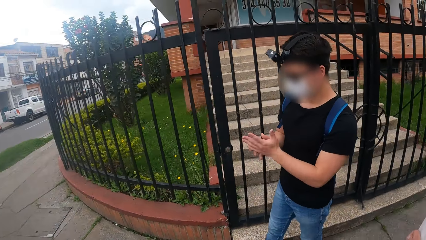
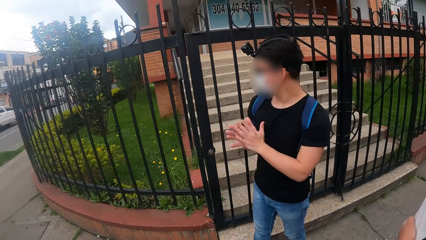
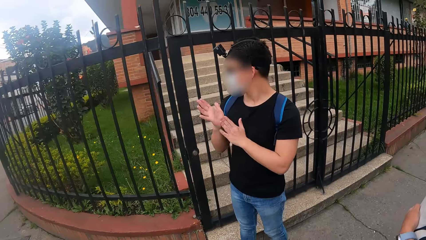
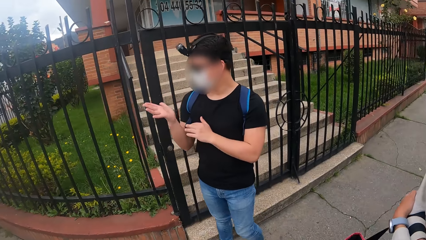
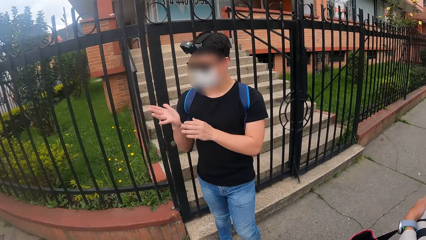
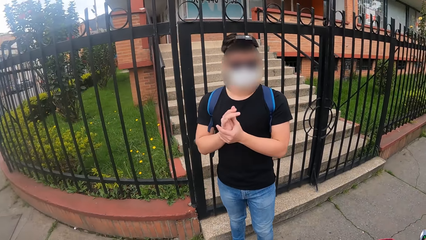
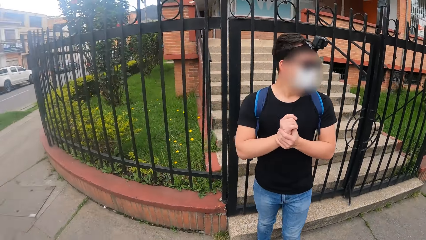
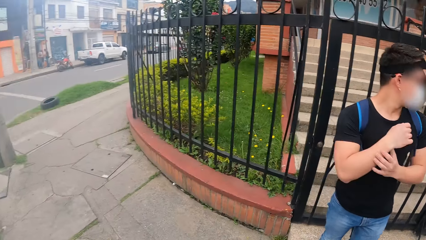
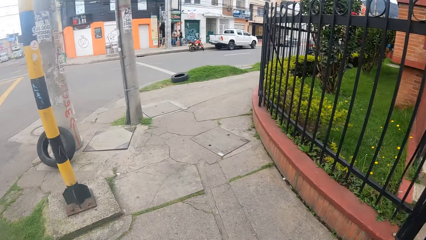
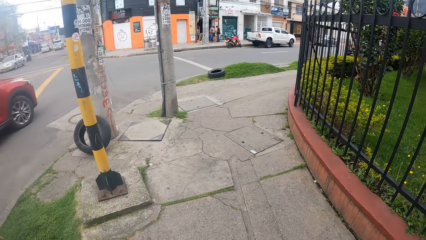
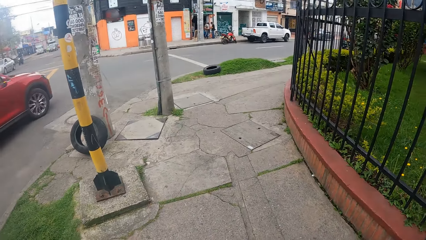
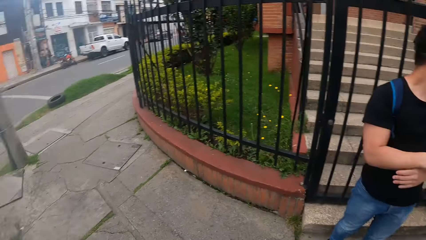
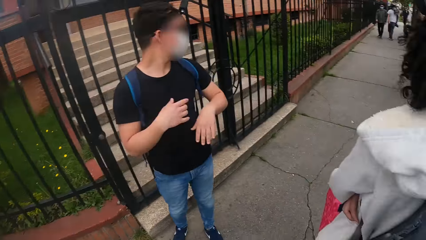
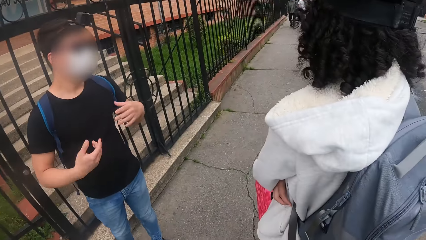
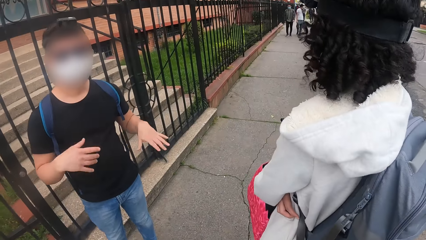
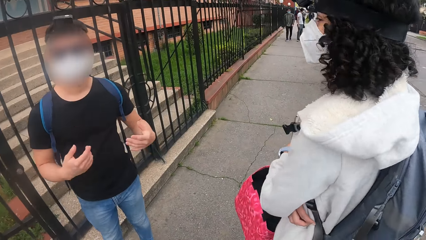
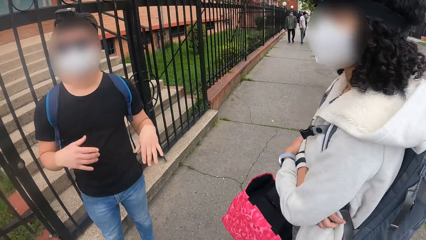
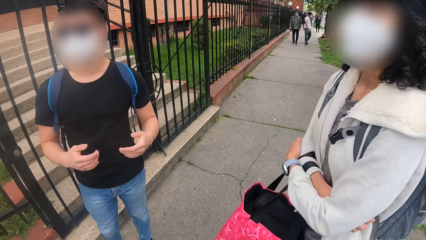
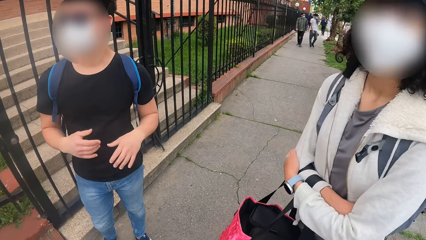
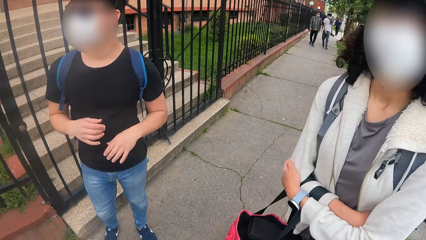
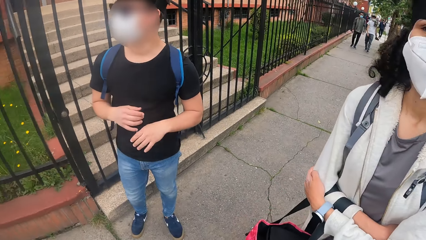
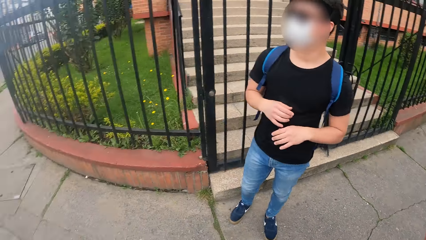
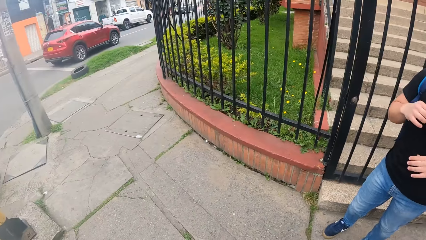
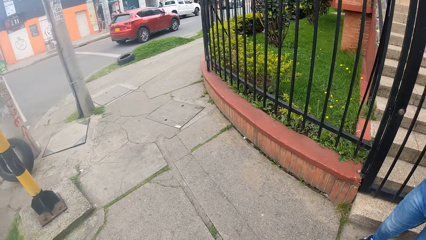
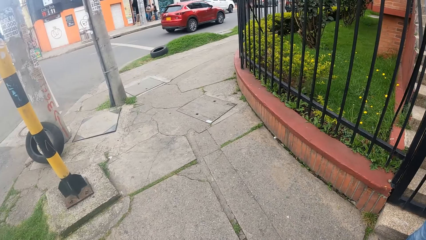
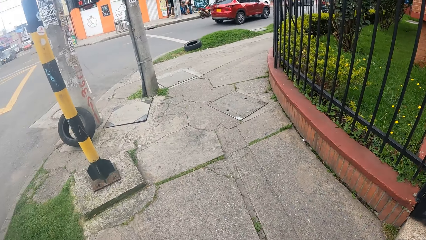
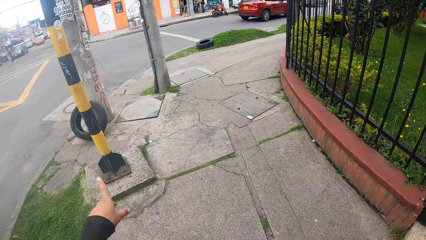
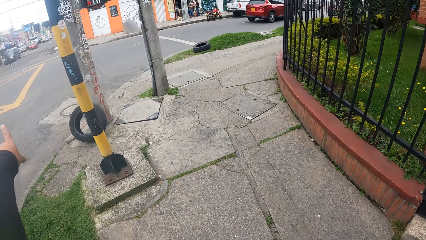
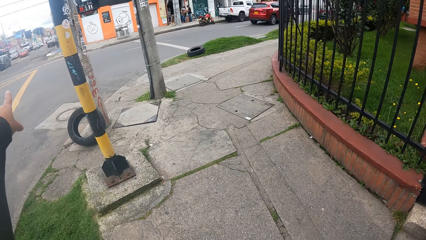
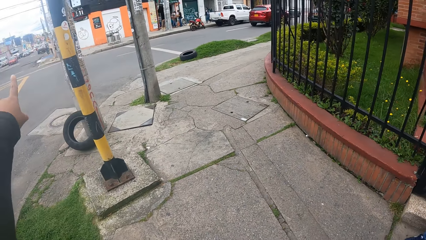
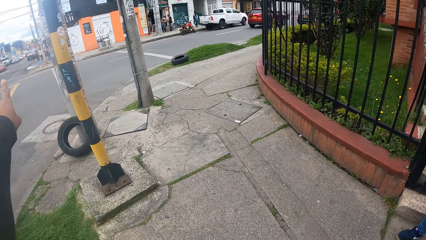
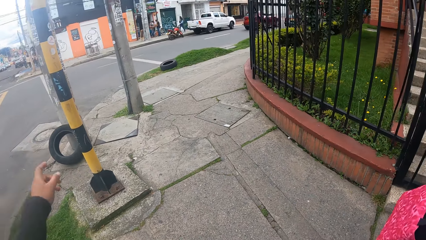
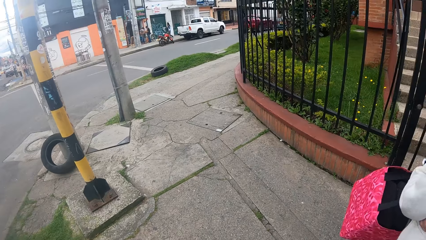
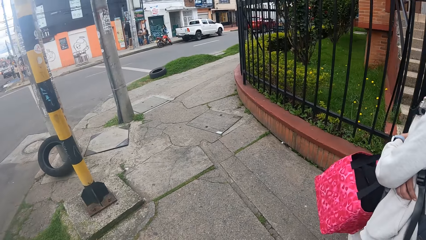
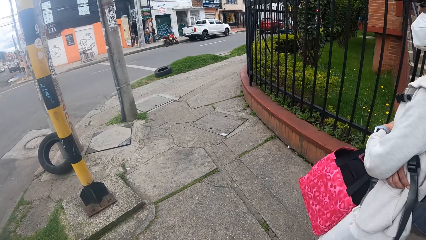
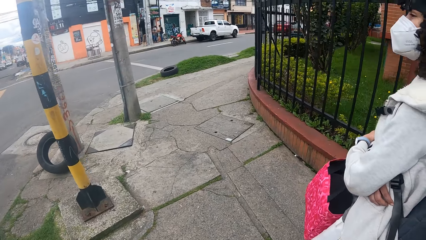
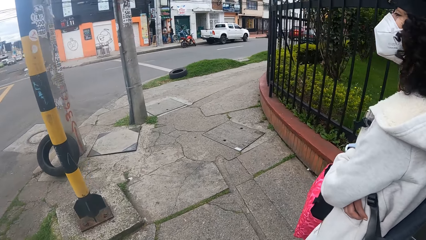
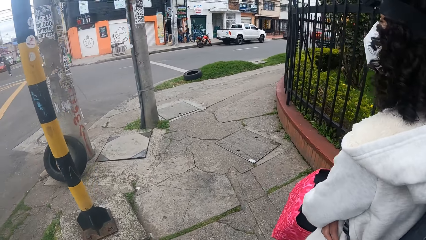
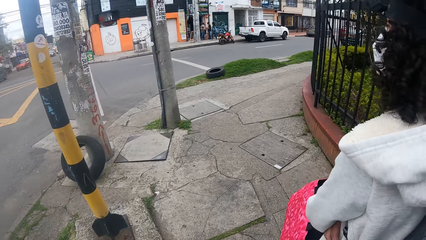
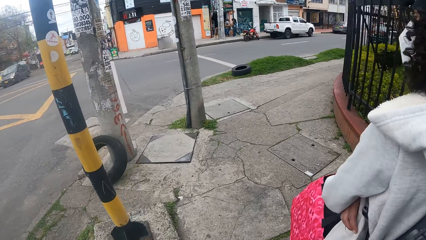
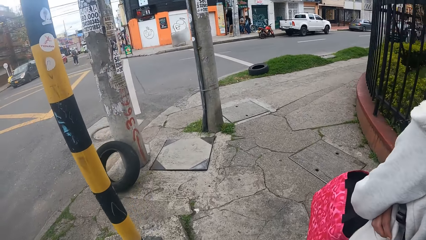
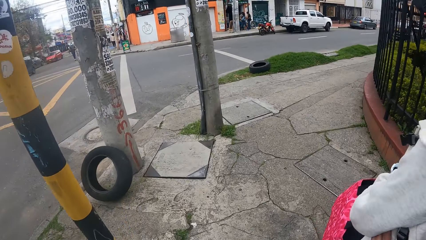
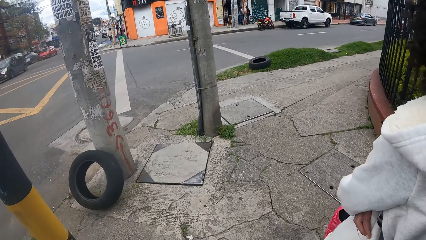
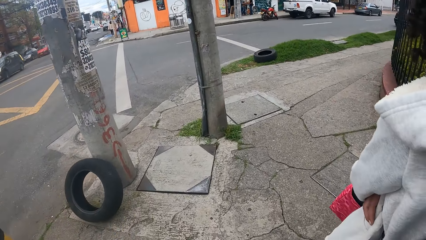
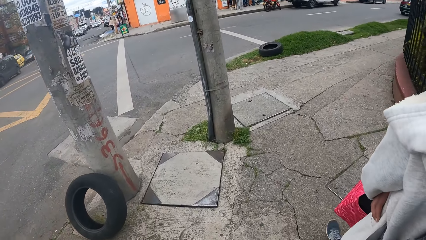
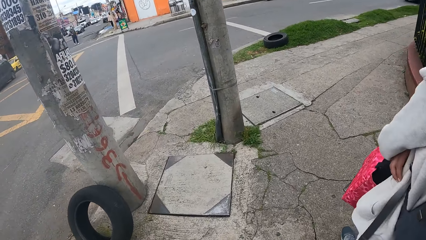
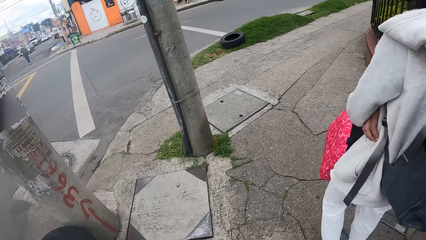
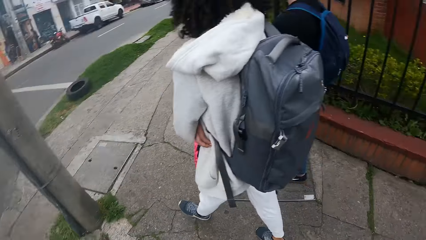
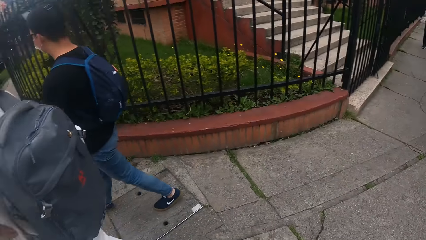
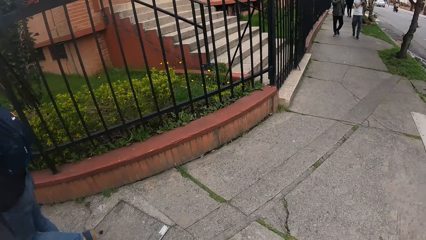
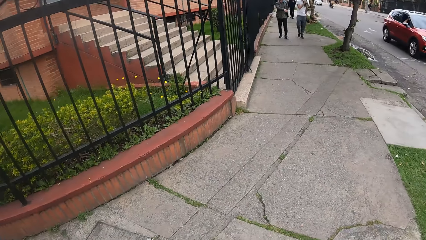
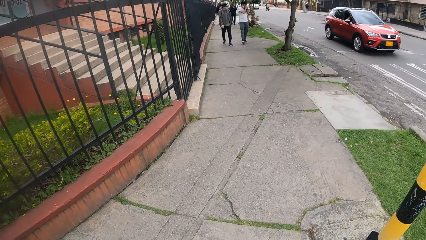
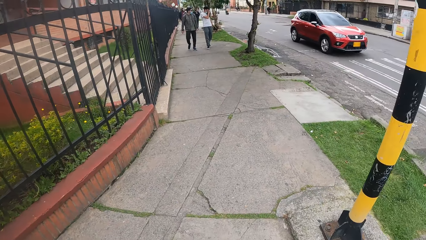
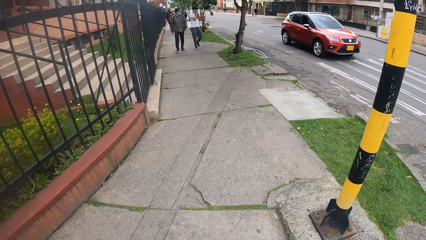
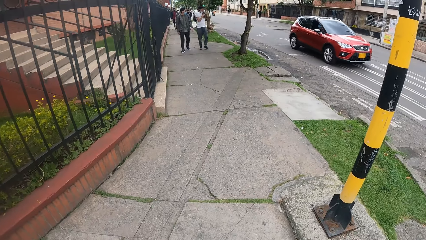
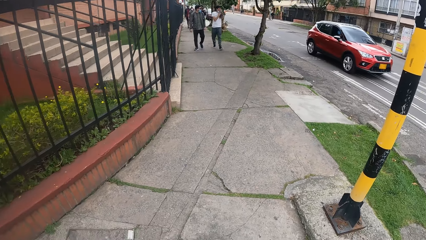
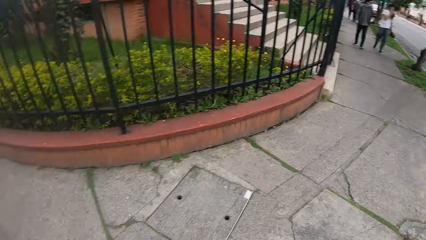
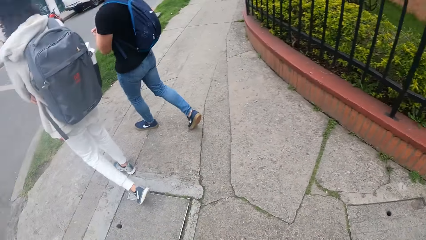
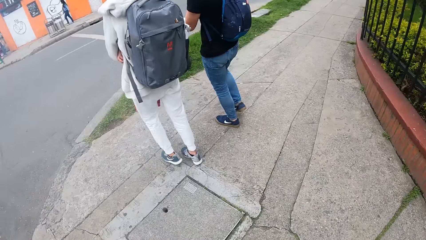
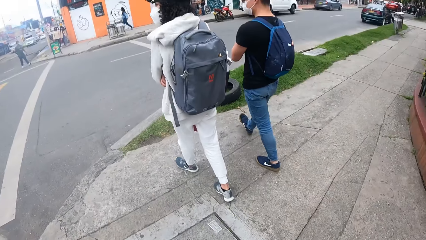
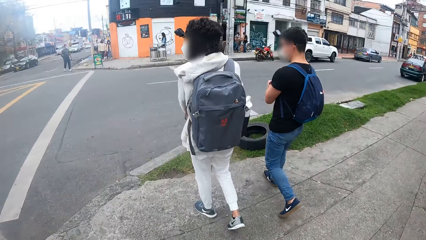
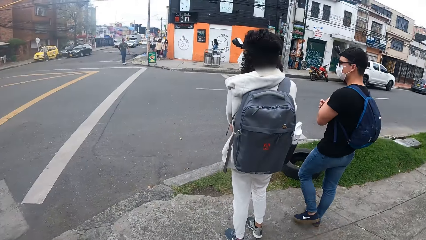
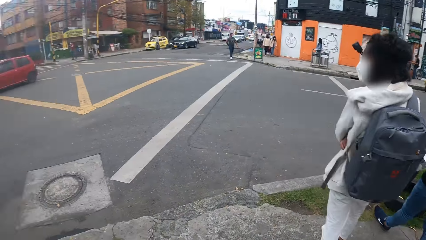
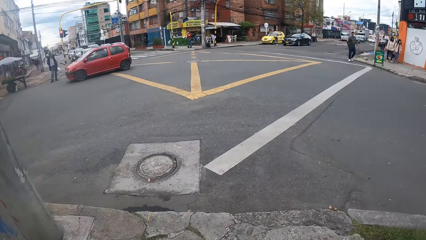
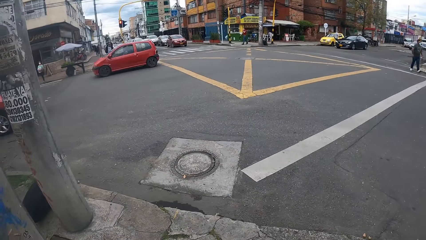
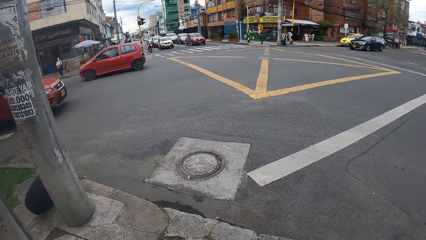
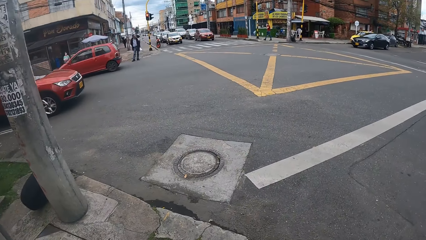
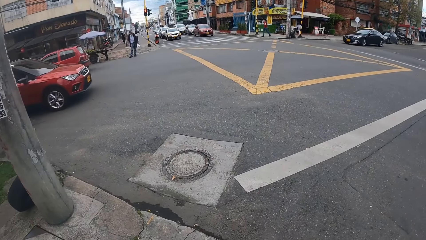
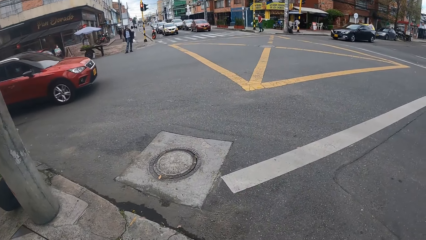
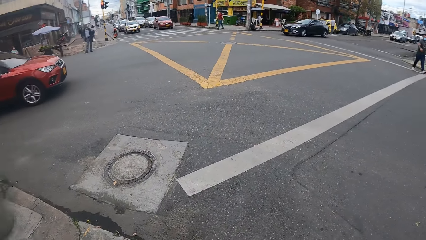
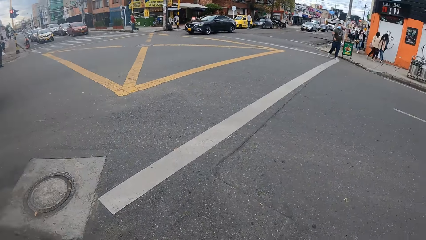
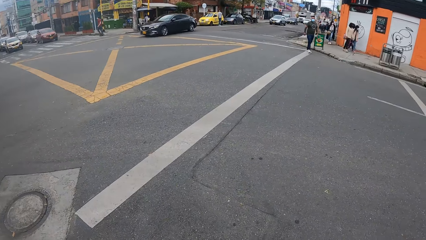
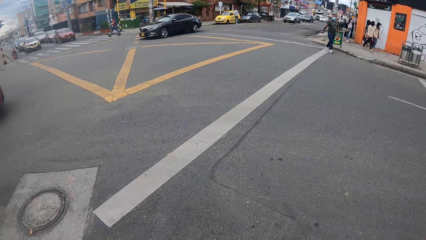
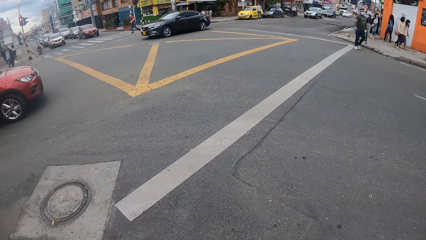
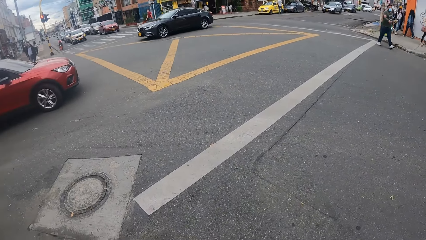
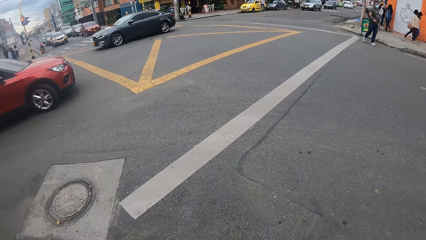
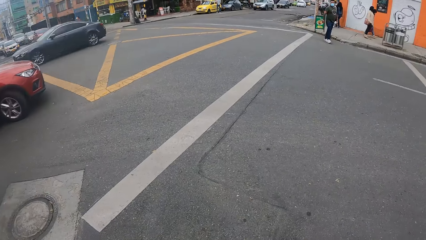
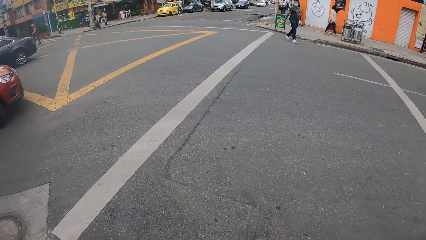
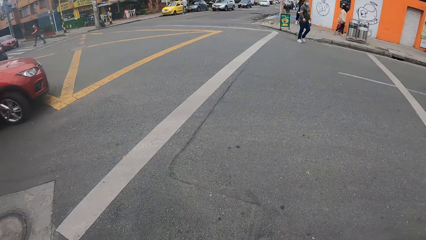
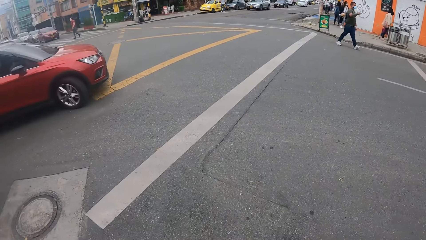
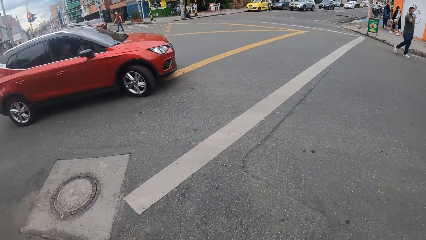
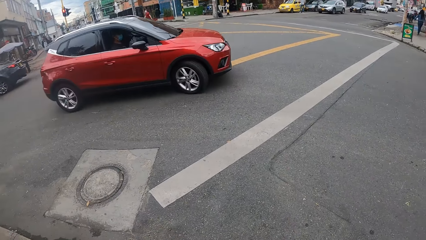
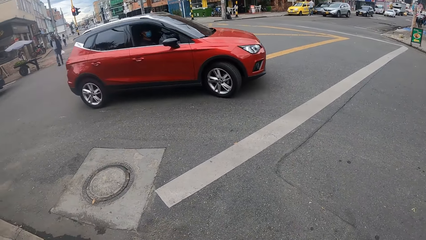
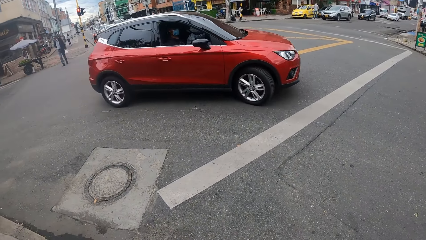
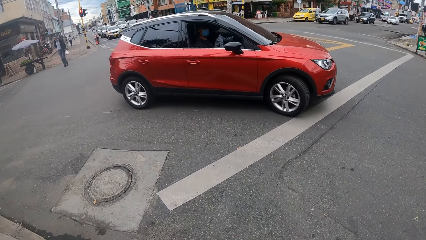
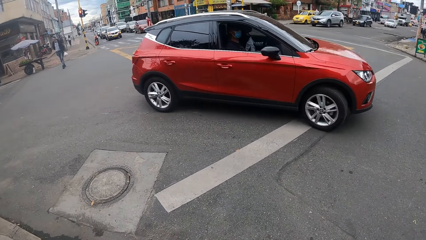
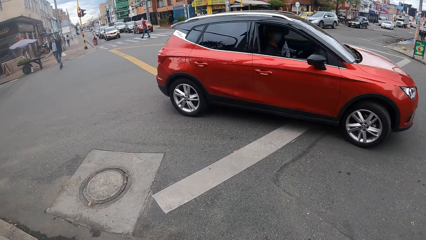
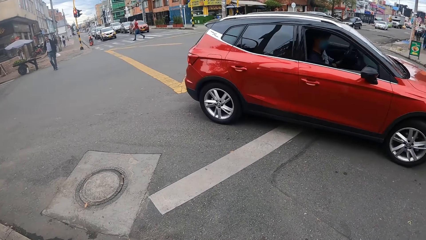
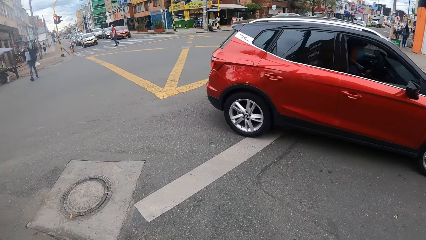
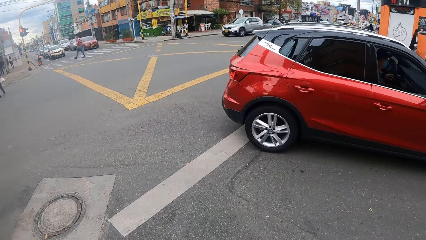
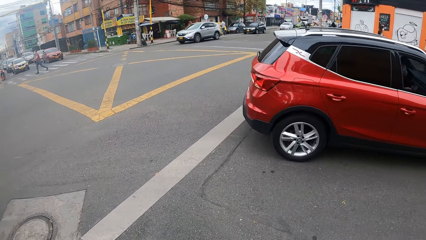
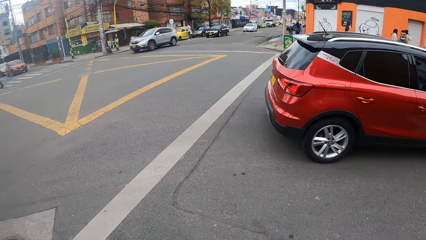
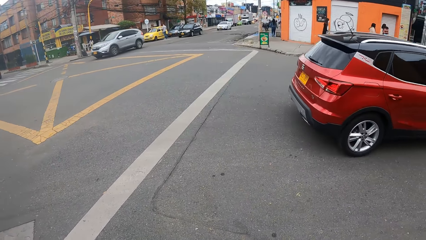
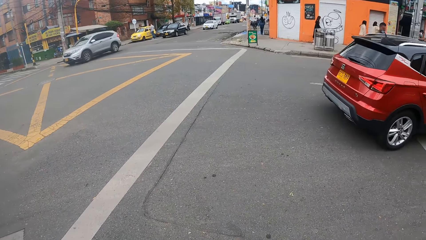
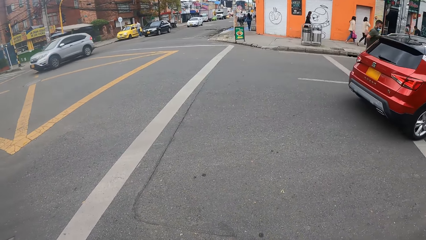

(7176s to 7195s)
The man rubs both hands together. The man gestures. He moves his left hand over his right hand. The camera wearer looks around. The man shakes his hands. The camera wearer points at something. A person walks on the sidewalk. Another person walks on the sidewalk with another person. The camera wearer looks around.
